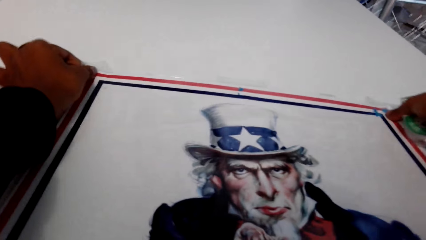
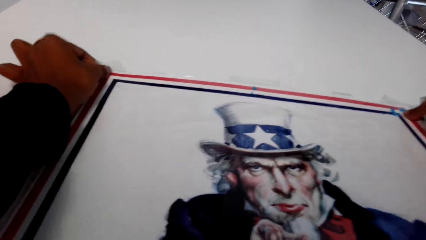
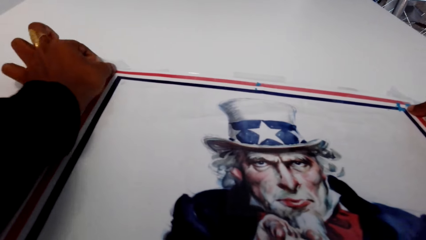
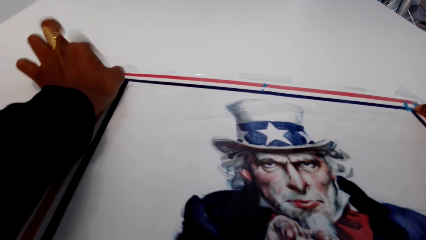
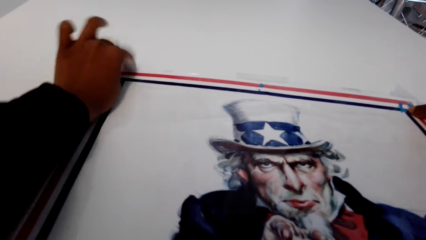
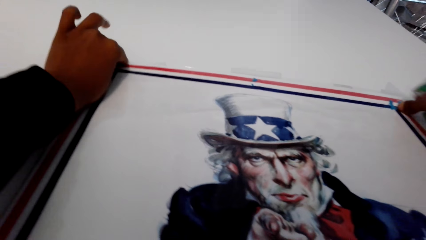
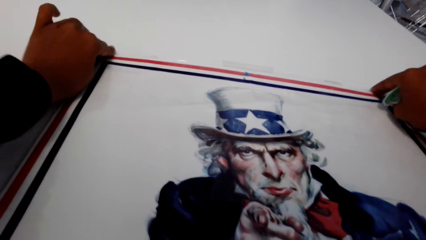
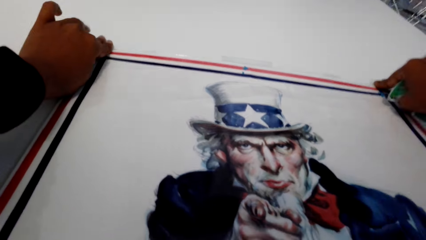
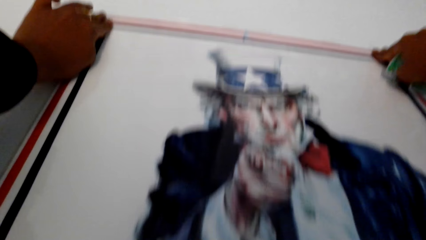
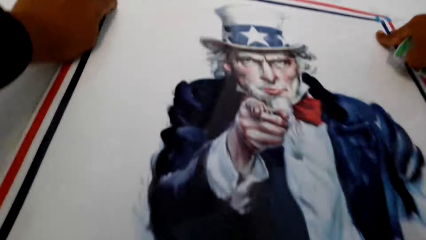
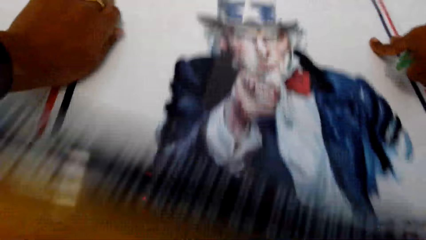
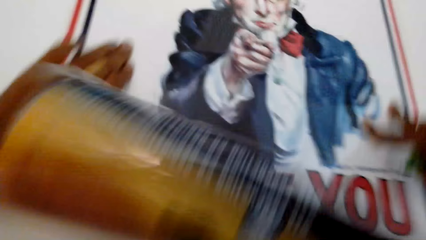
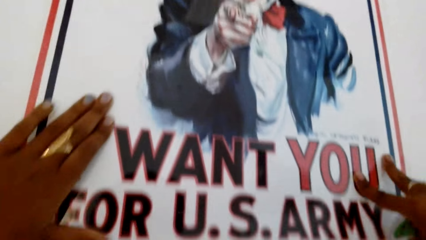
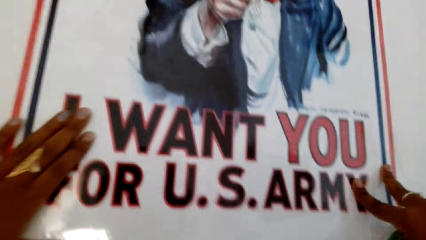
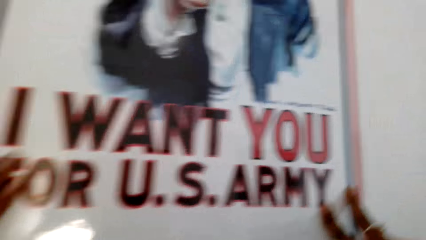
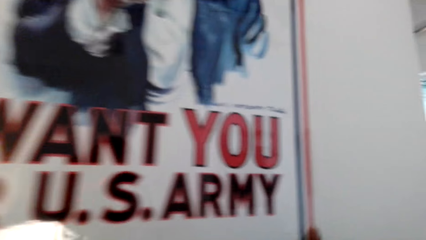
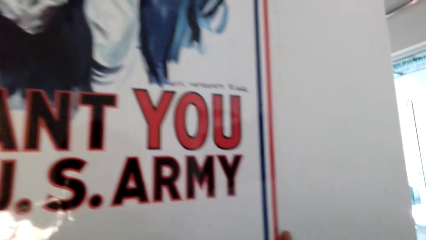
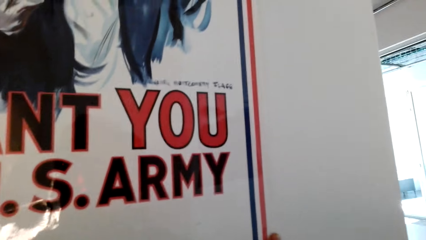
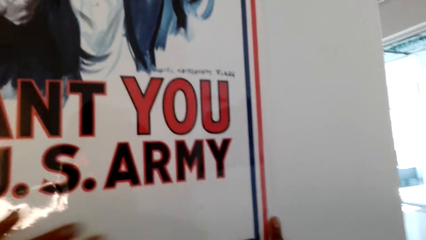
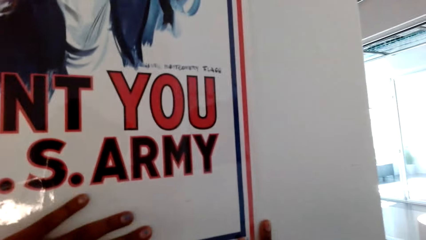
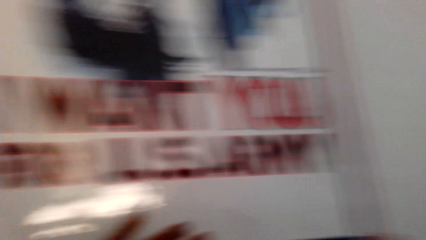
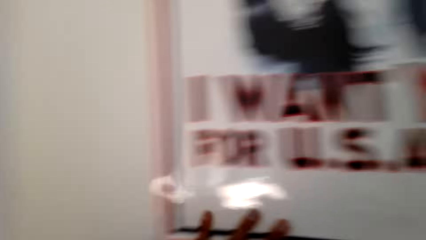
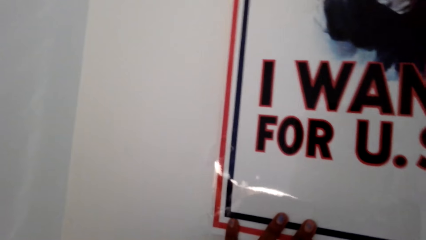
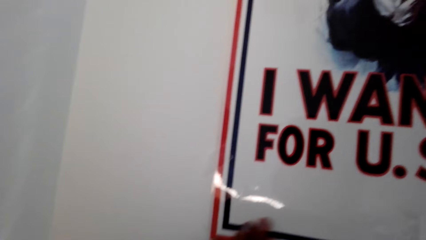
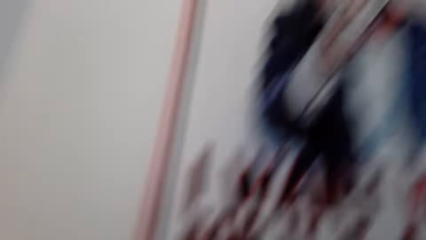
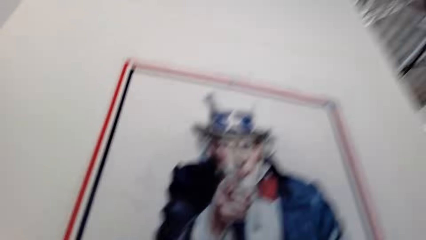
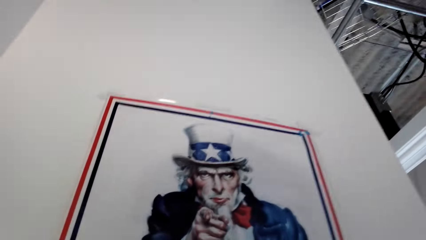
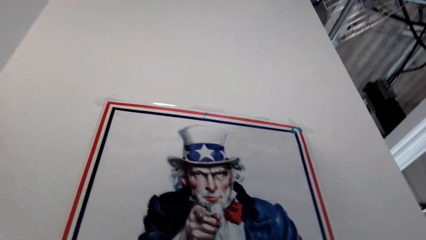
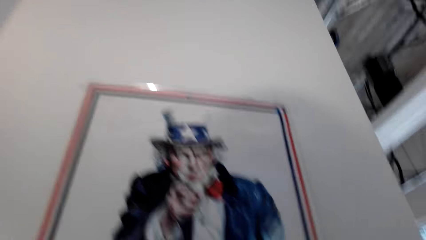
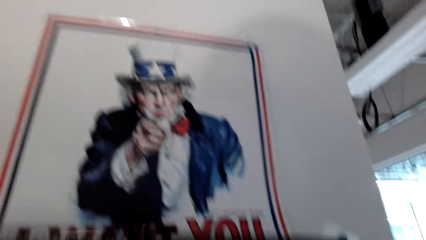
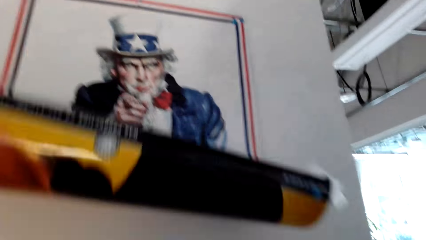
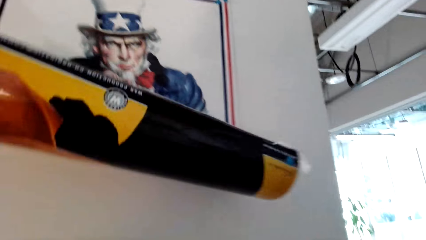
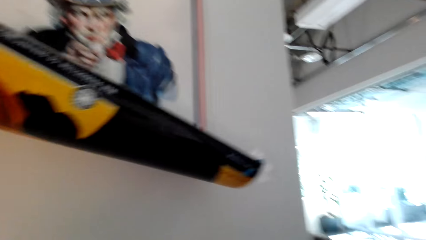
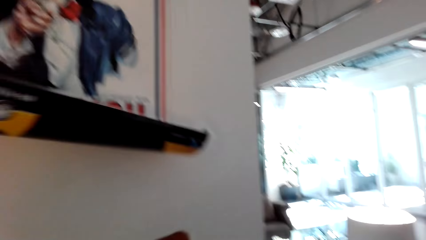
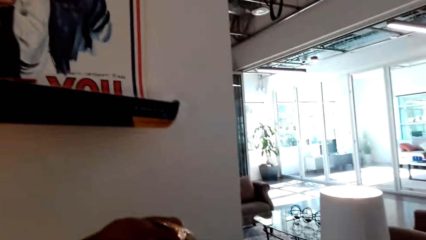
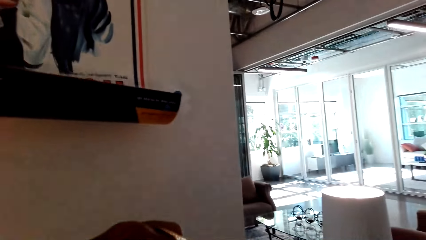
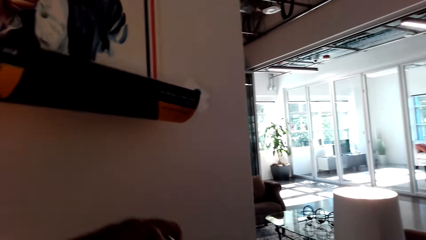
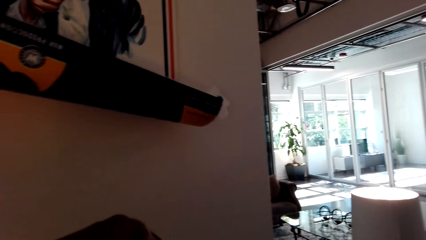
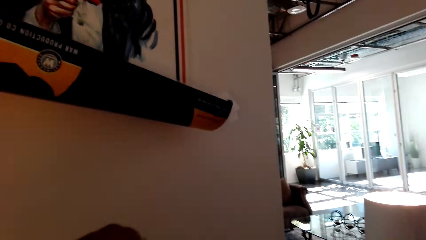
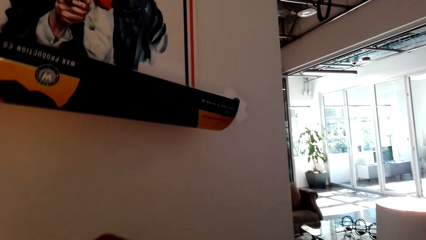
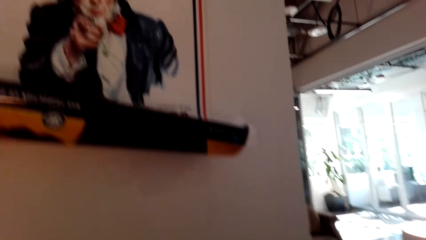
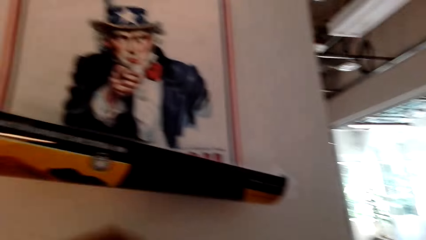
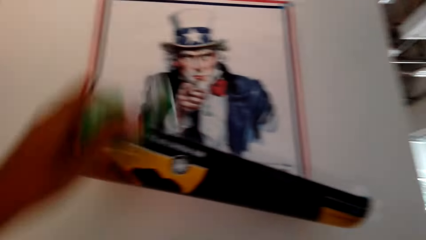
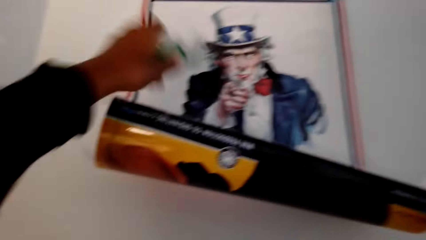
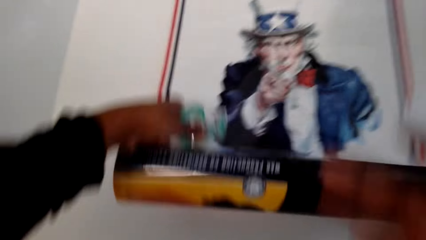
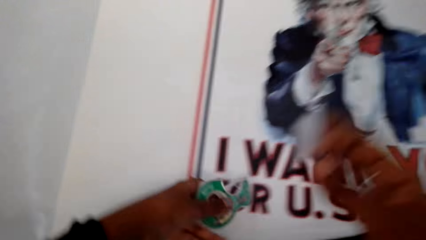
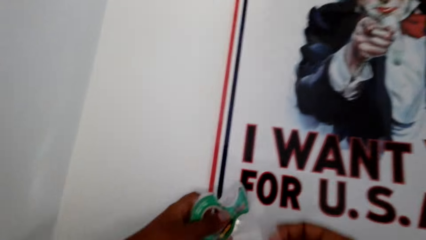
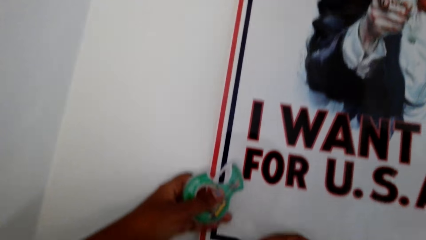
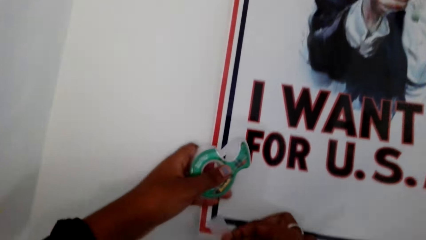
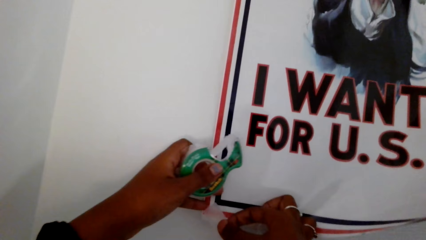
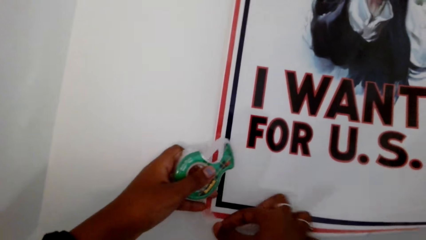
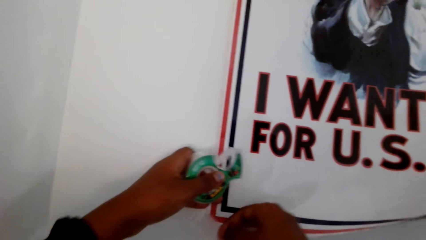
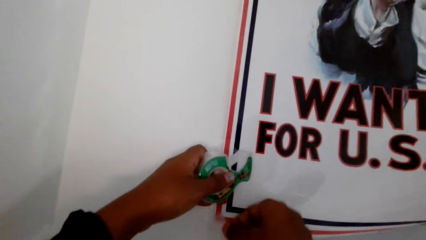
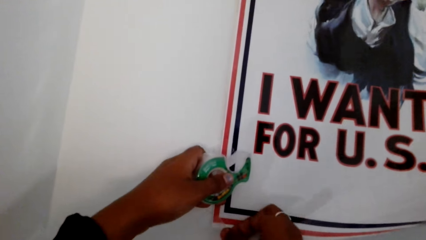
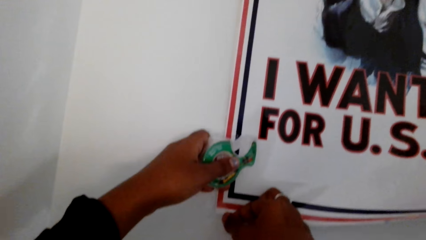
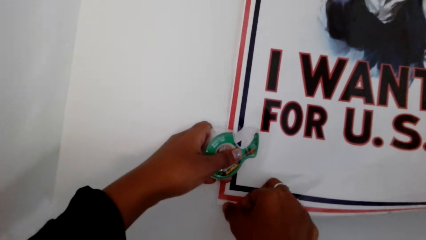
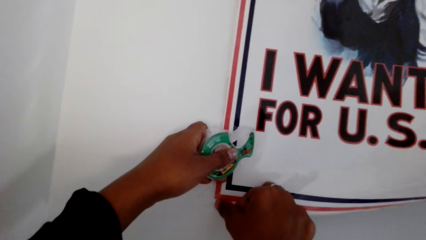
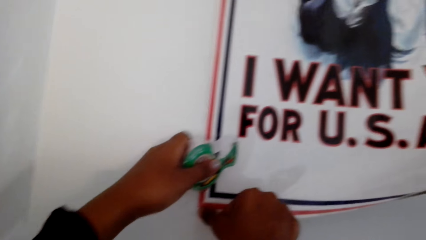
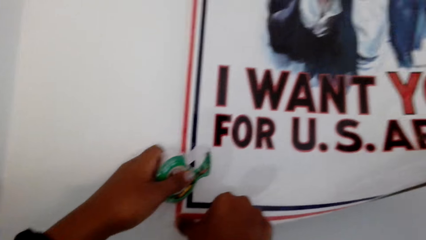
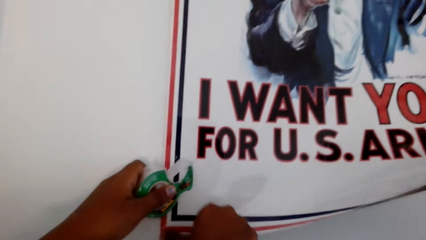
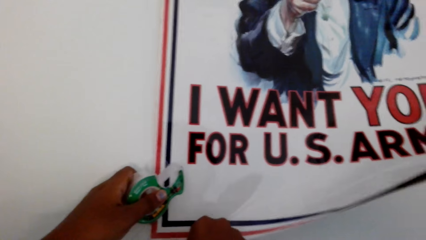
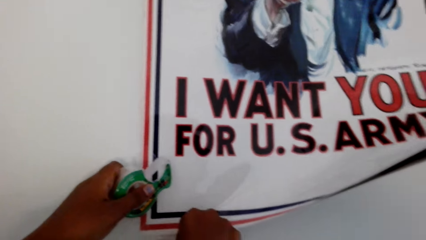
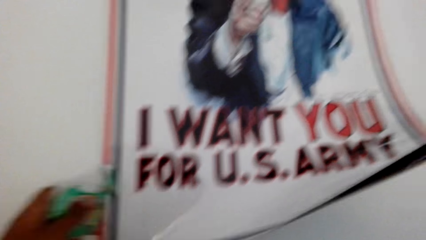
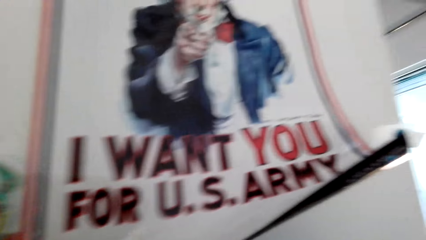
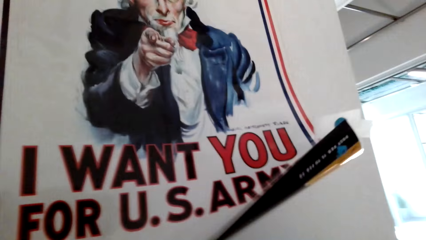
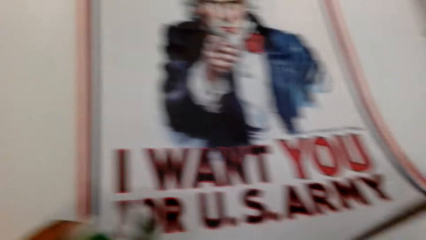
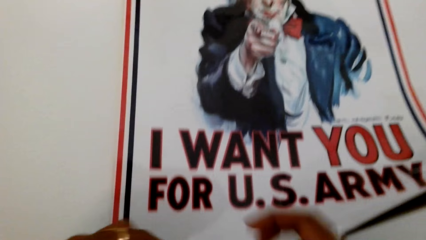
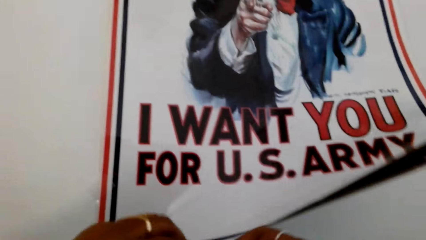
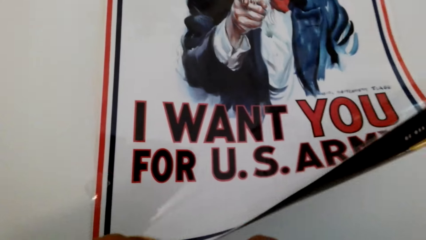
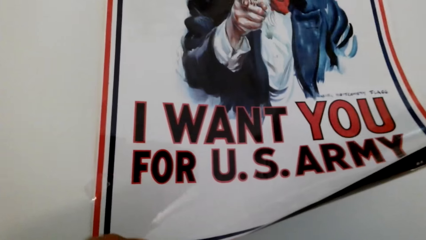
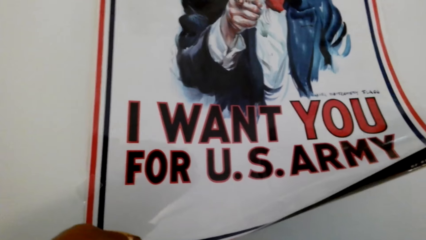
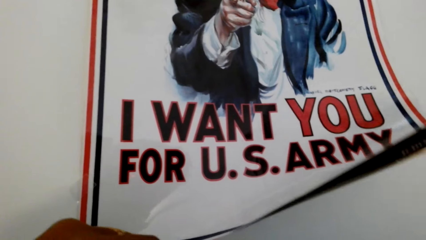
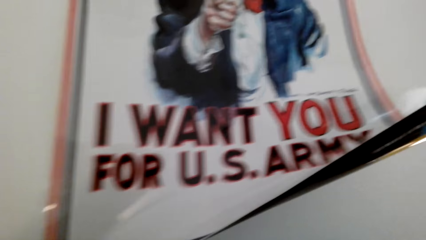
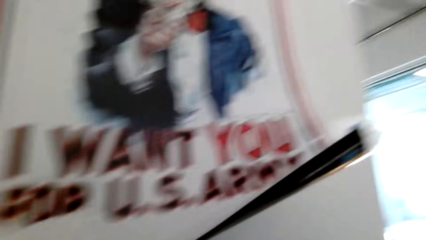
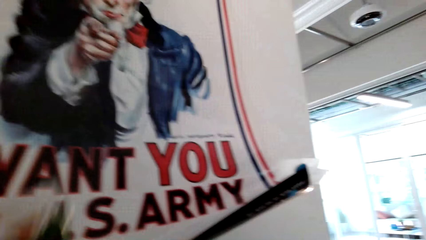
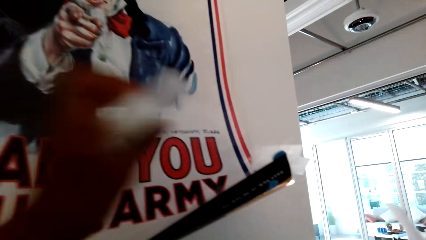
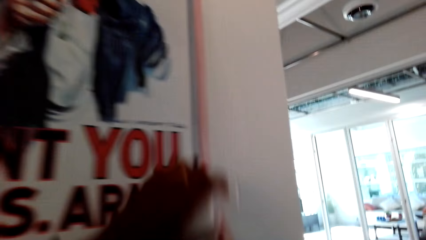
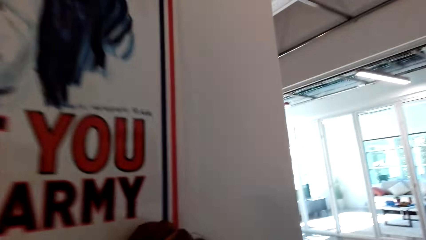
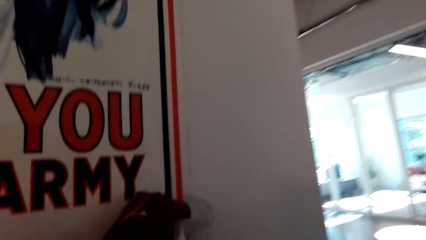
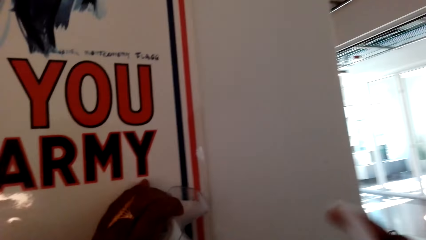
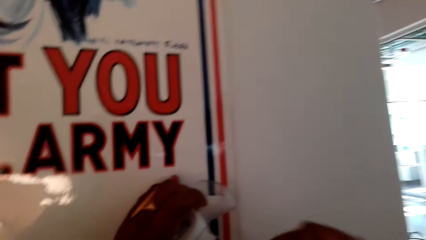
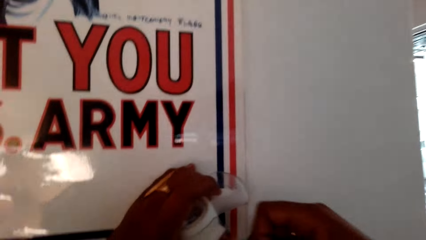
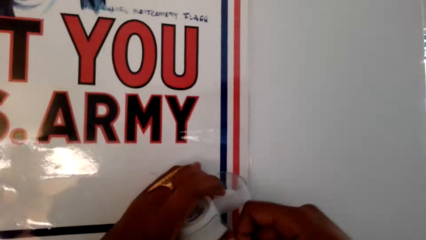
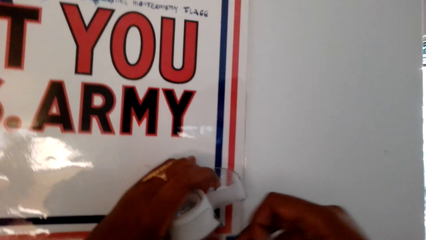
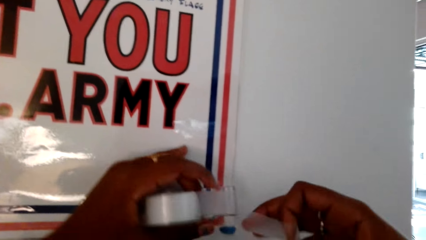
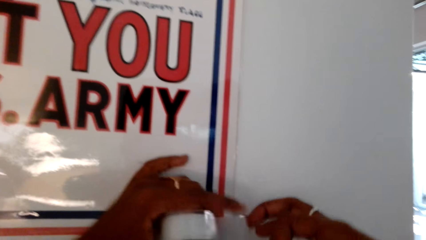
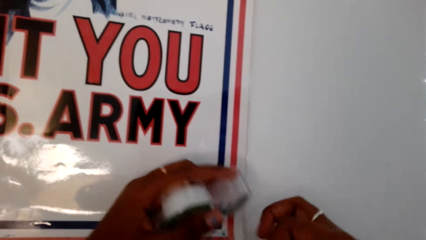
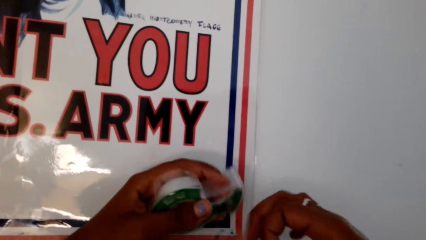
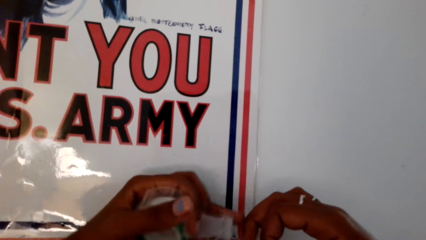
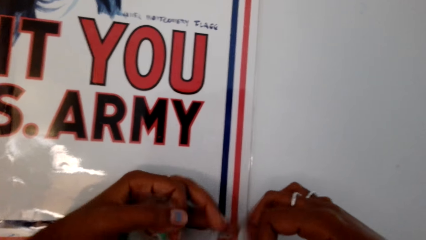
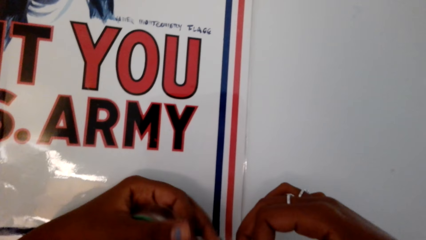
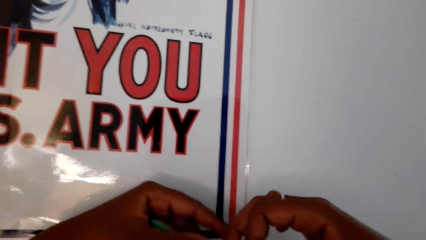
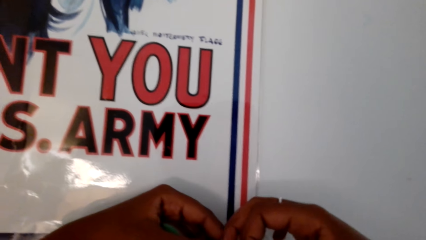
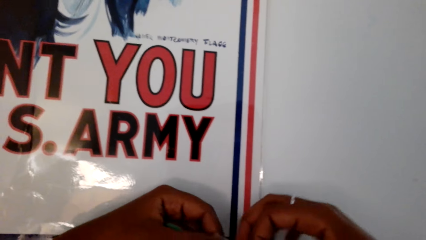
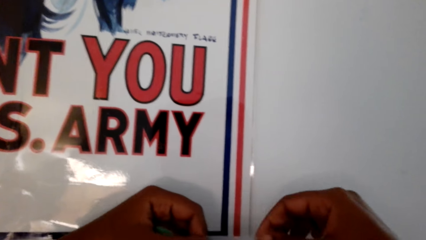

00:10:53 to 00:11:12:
The camera wearer holds down the poster. They put masking tape or cello tape on the poster on the wall. They hold the poster and stick the poster with the cello tape.
